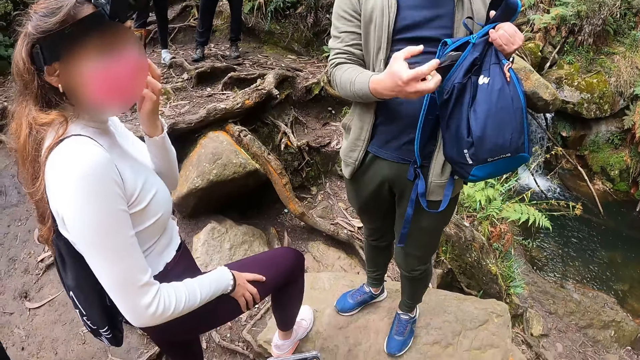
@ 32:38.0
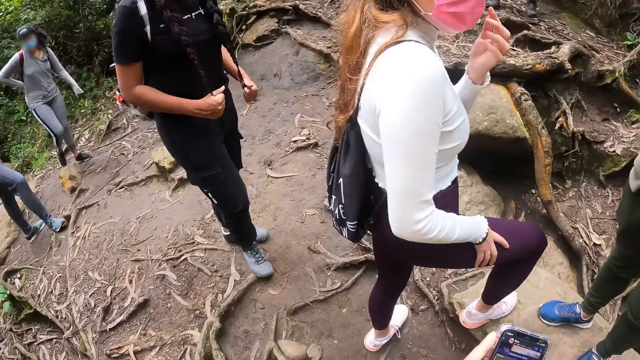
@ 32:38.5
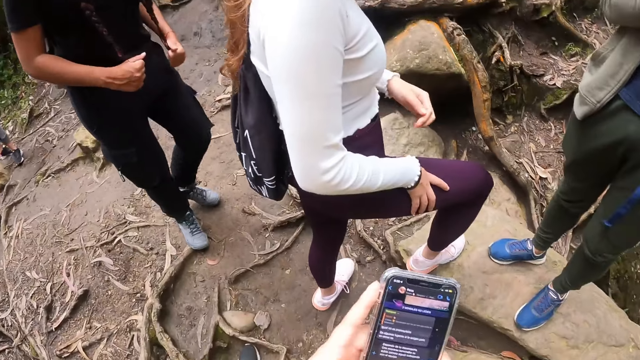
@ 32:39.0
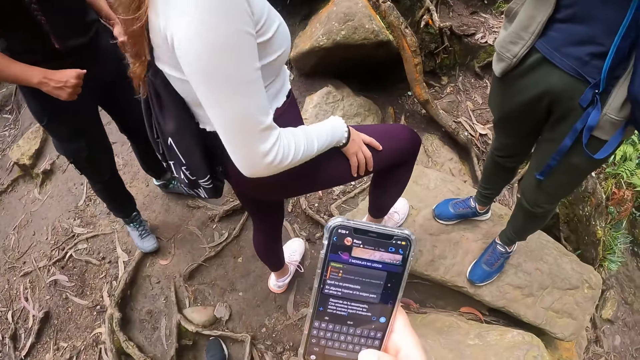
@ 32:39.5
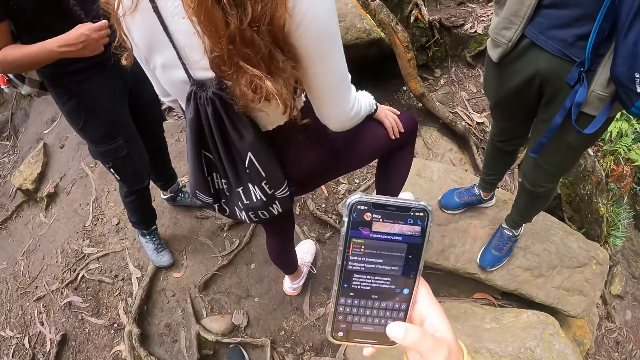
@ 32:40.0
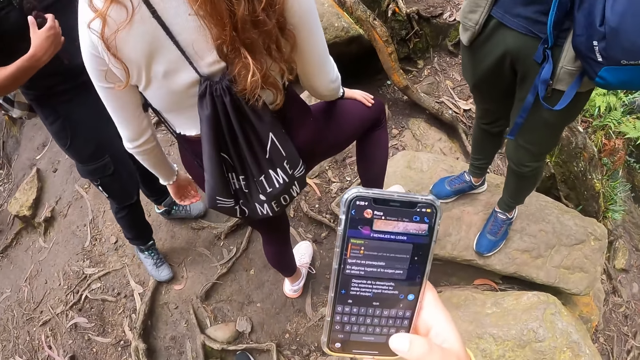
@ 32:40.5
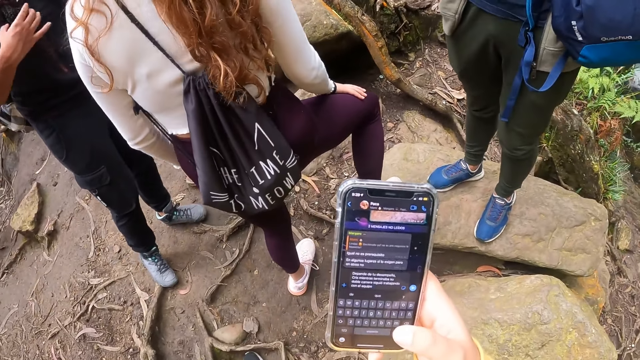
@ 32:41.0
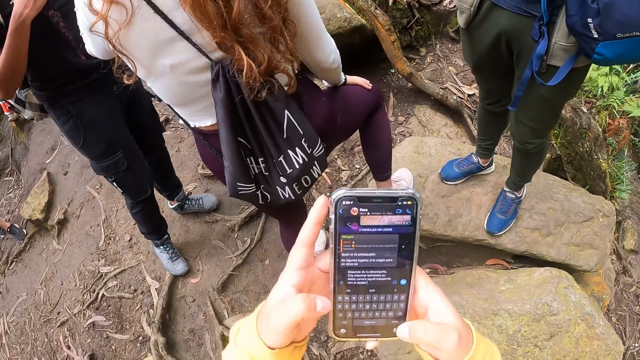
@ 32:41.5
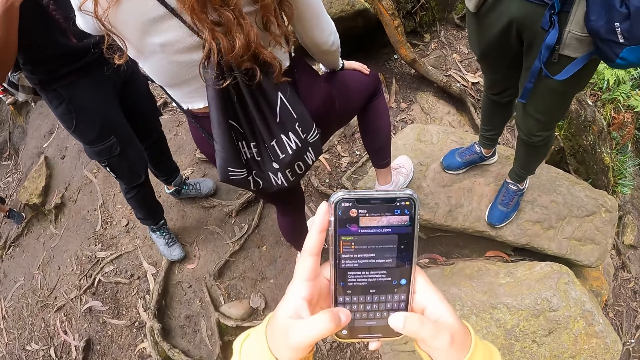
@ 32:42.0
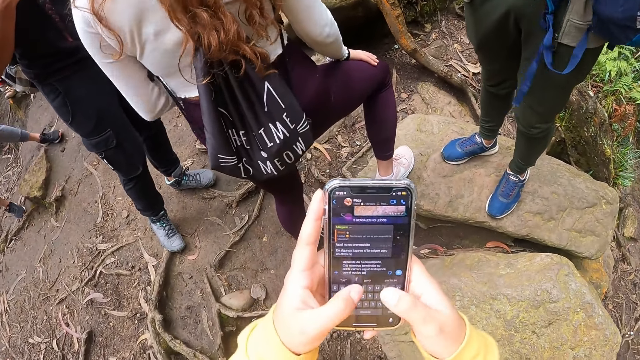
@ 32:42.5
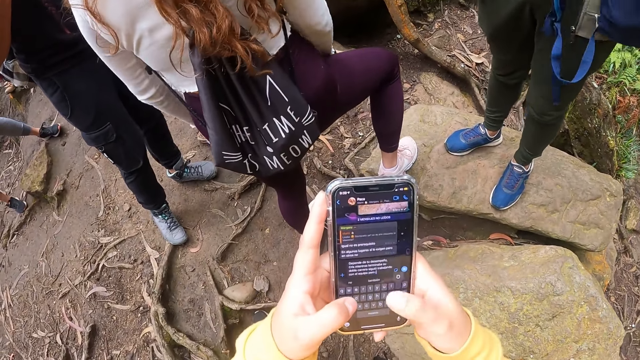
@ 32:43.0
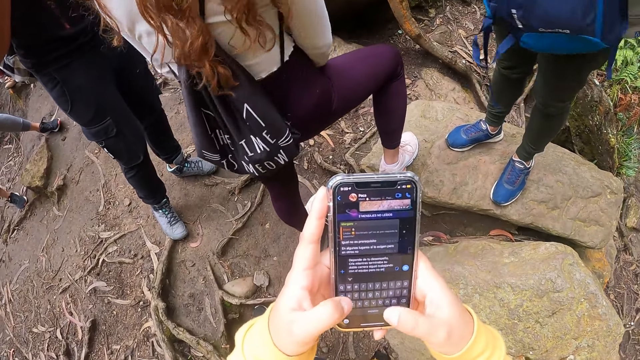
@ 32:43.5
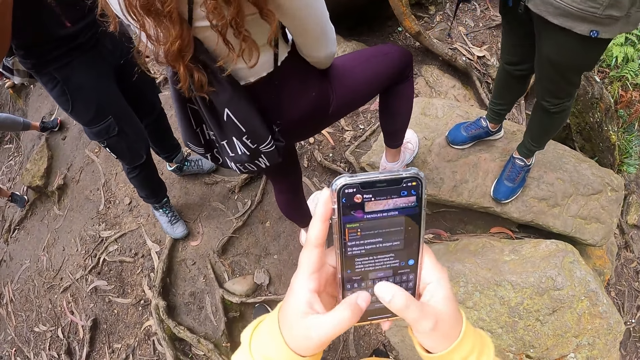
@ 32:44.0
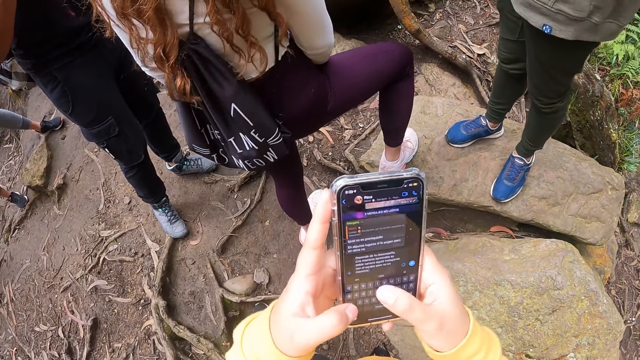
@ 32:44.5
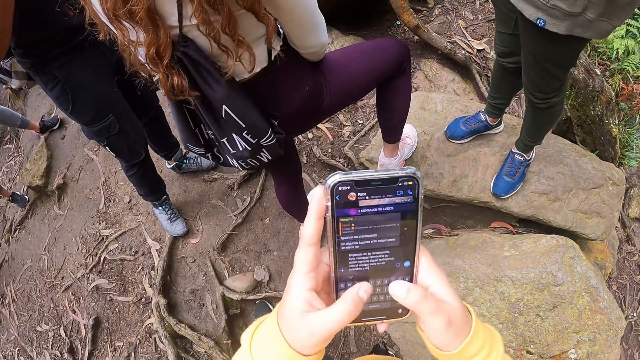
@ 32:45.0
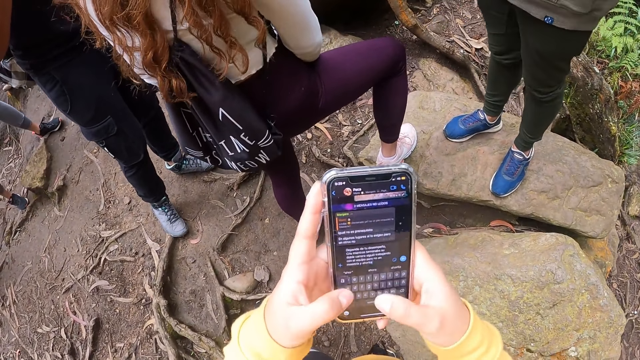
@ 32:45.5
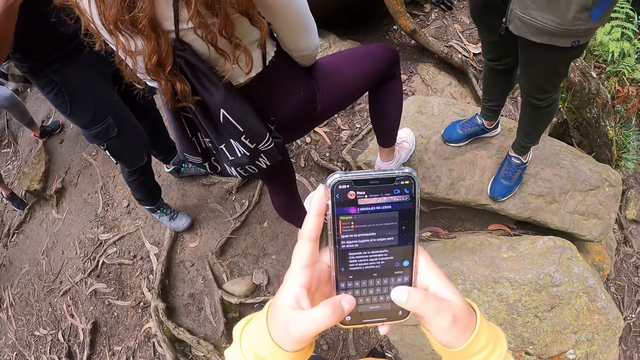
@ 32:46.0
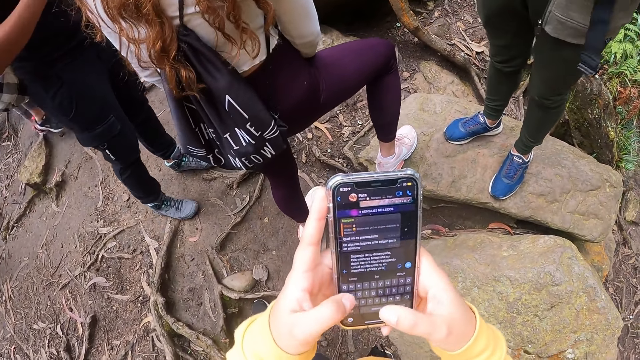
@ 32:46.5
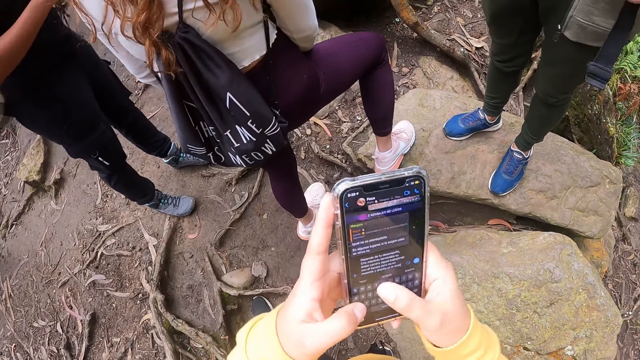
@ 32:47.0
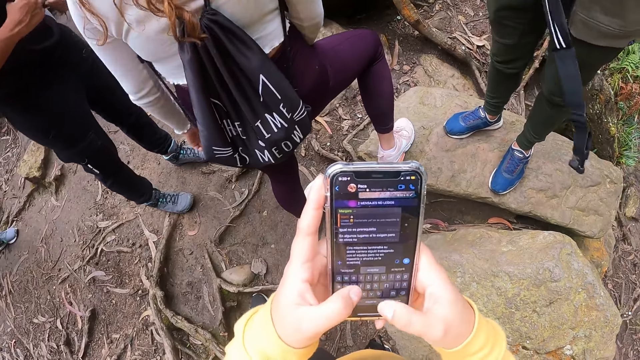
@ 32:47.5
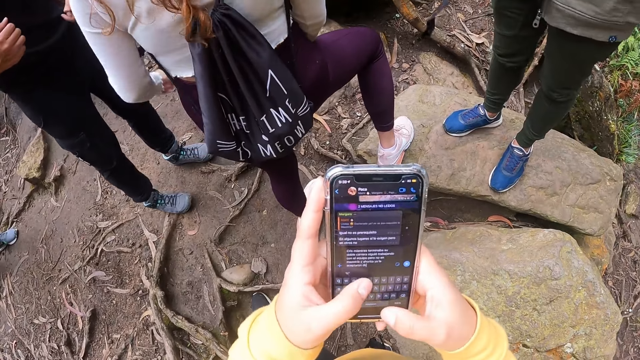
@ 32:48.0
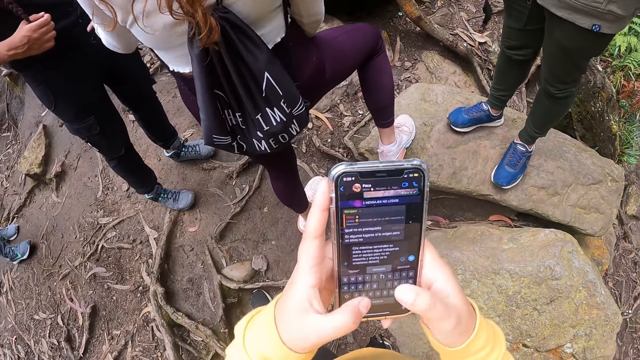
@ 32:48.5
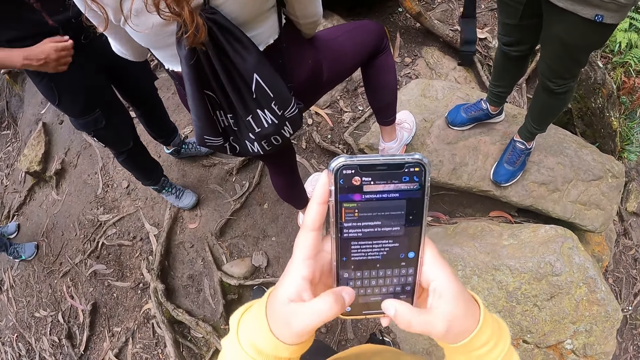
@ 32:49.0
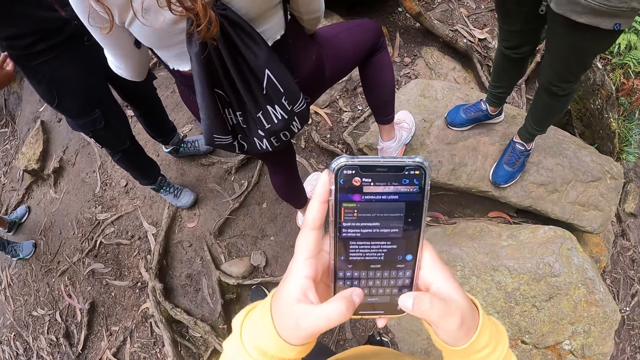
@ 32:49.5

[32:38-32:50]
Another woman interacts with the woman. The camera wearer reads messages on the phone. She operates the phone with her hands. She types on the phone.

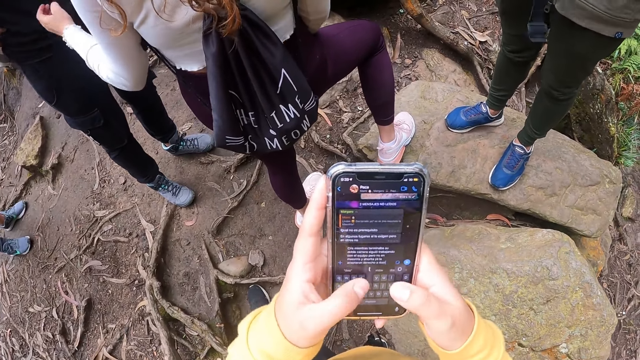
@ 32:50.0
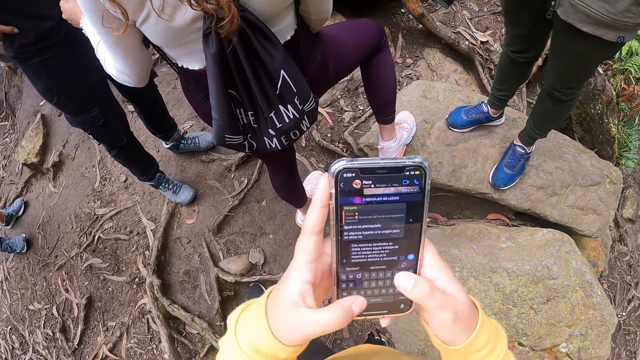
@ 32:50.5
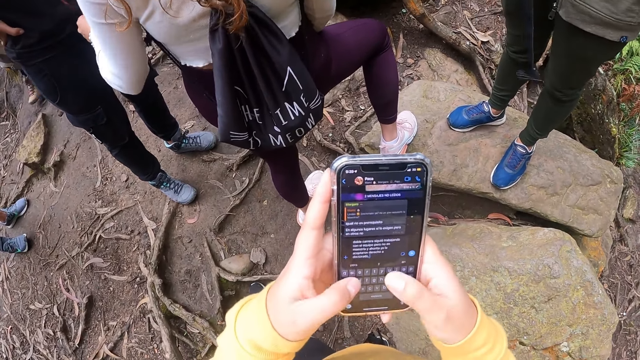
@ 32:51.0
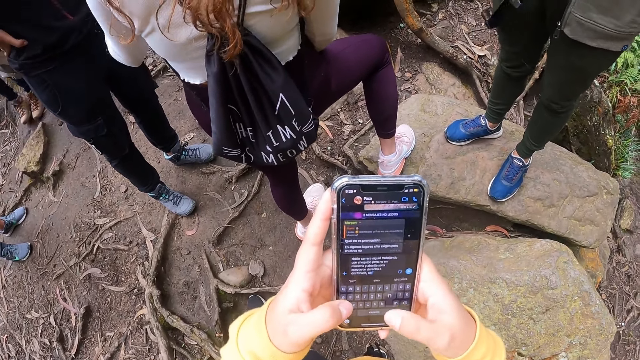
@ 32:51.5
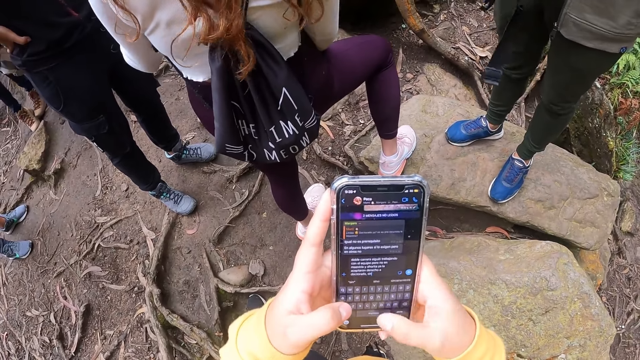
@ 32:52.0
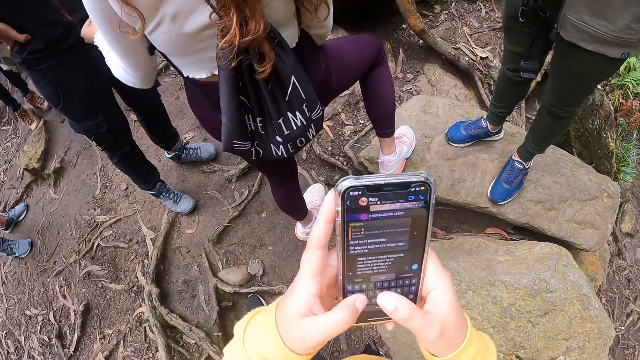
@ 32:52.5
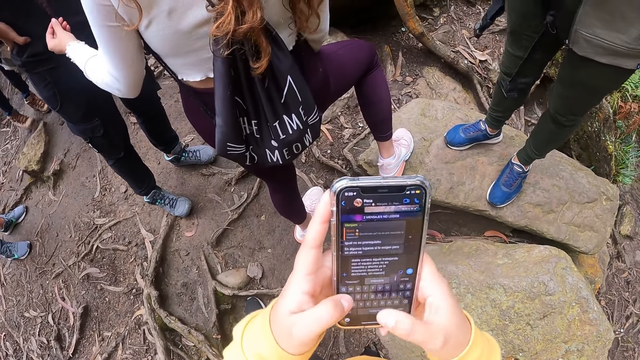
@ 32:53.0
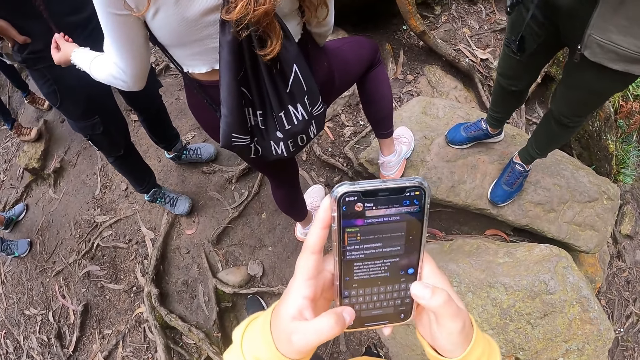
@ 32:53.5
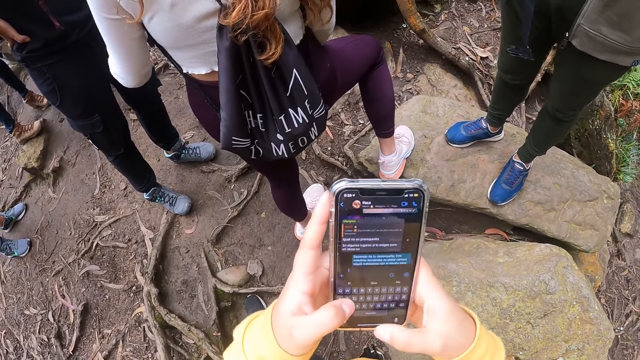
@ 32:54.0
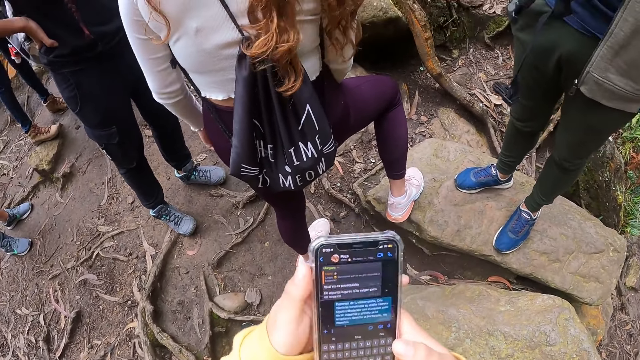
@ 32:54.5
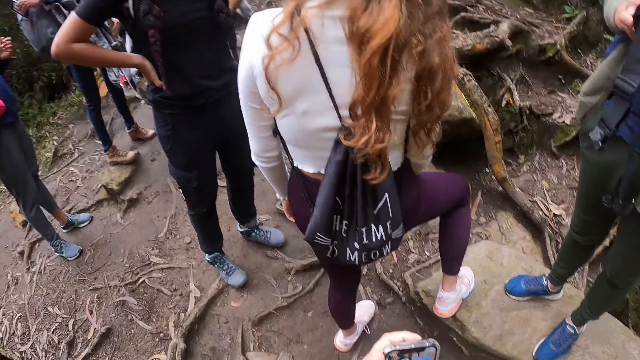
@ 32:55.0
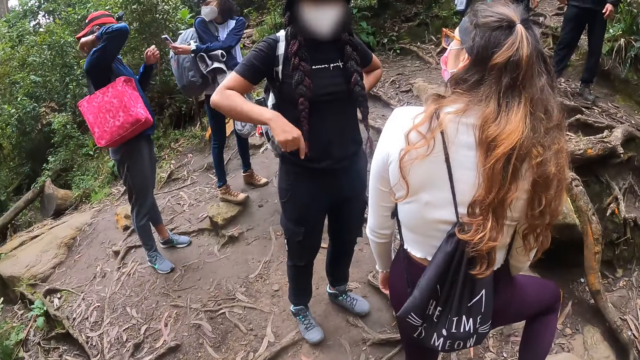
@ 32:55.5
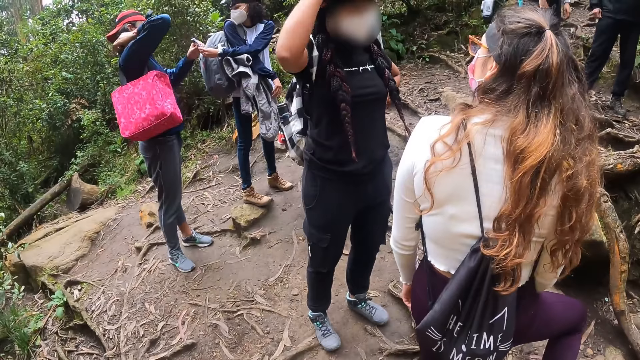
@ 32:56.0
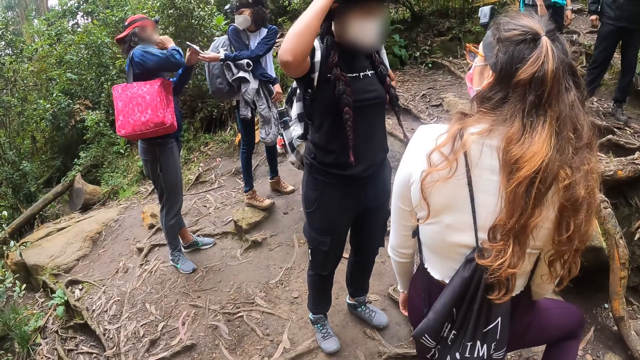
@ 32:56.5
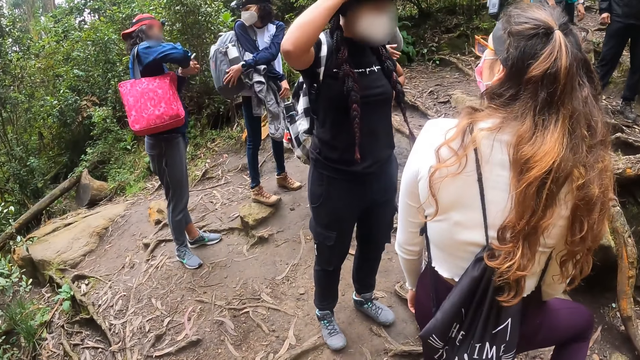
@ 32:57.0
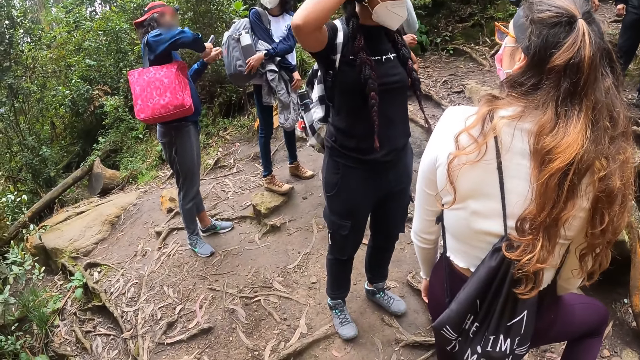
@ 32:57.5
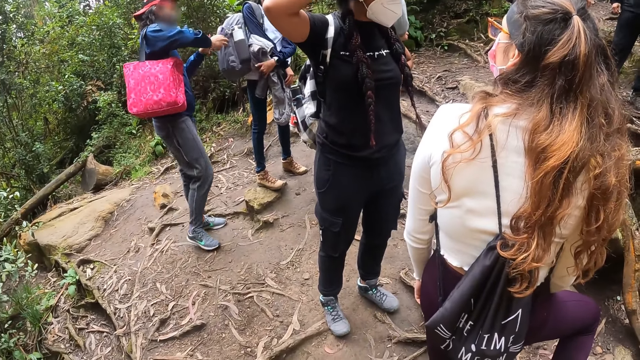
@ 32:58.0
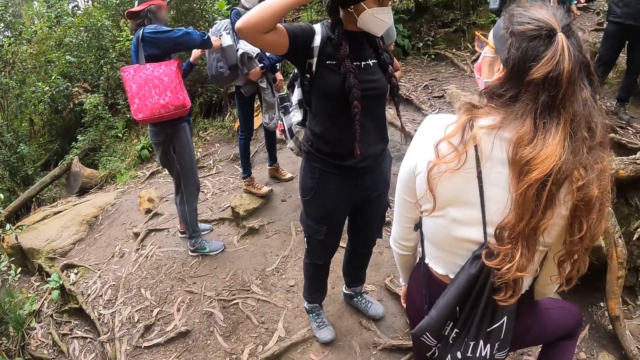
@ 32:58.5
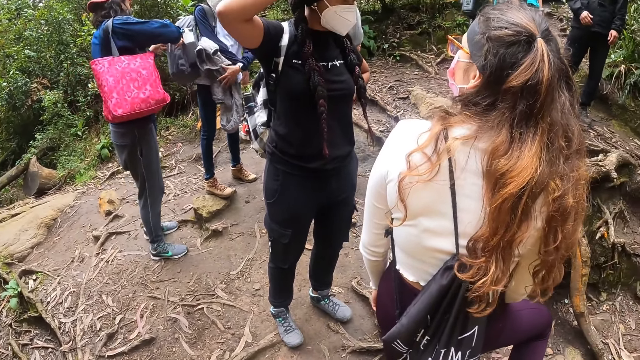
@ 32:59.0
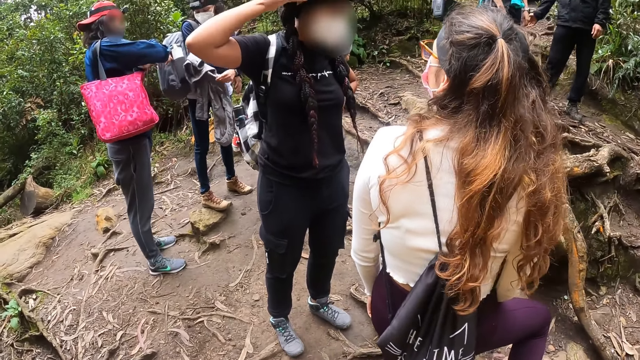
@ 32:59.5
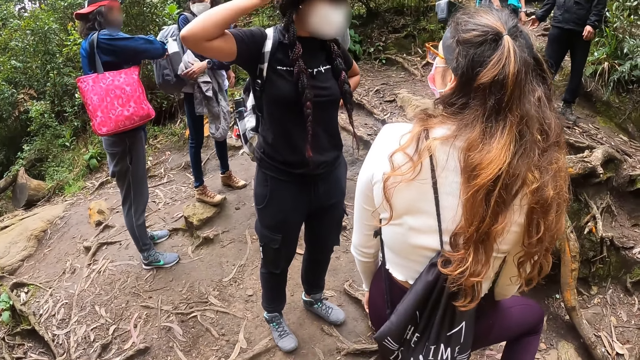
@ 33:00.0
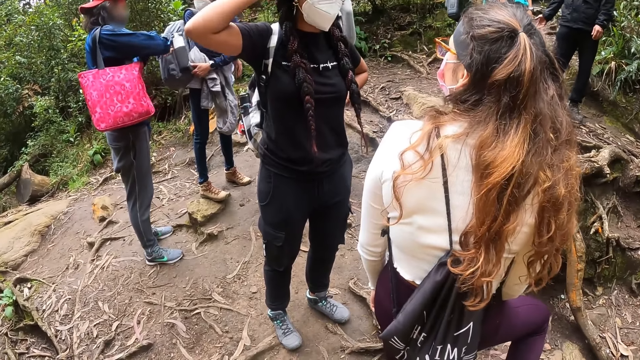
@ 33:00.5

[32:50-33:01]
The woman touches her hair with her right hand.
